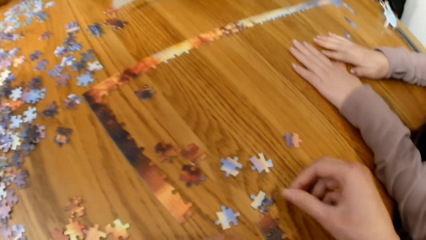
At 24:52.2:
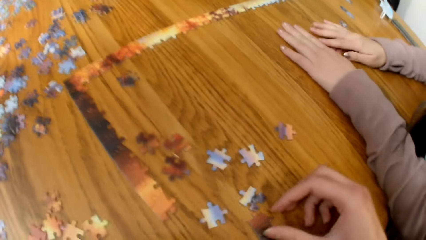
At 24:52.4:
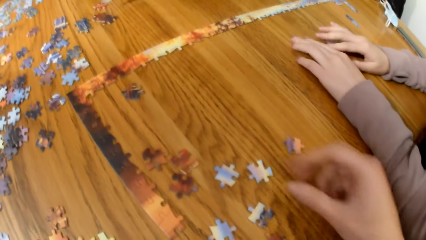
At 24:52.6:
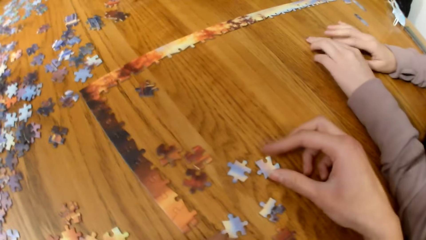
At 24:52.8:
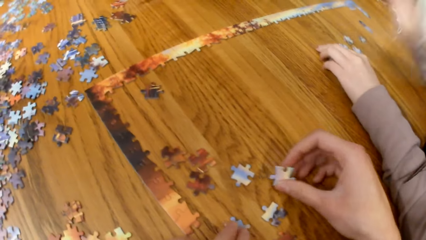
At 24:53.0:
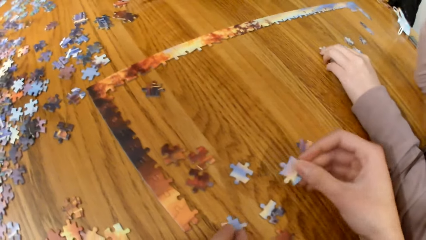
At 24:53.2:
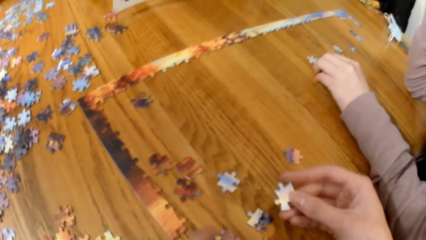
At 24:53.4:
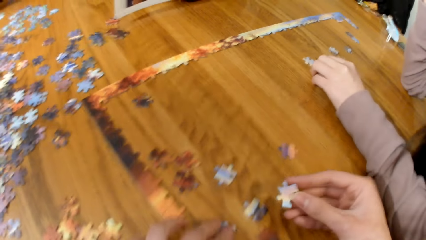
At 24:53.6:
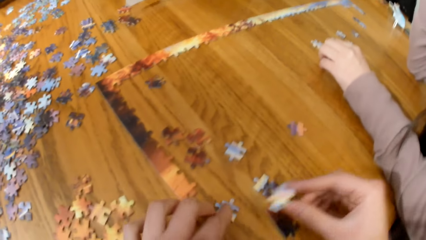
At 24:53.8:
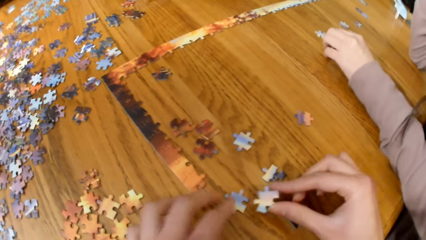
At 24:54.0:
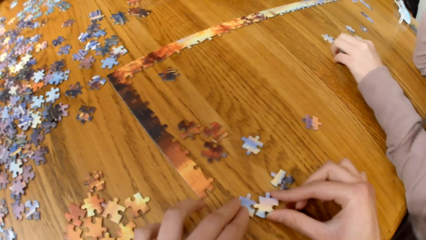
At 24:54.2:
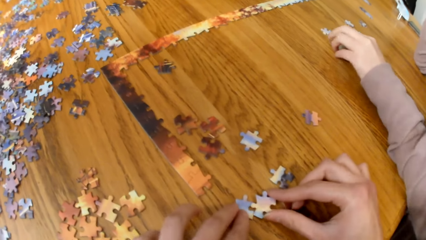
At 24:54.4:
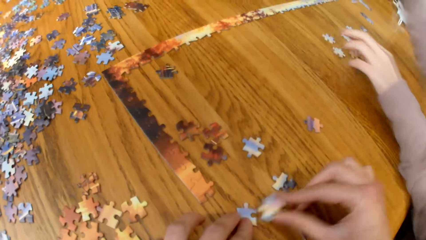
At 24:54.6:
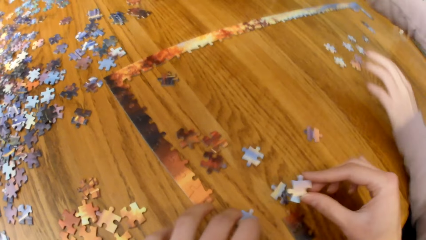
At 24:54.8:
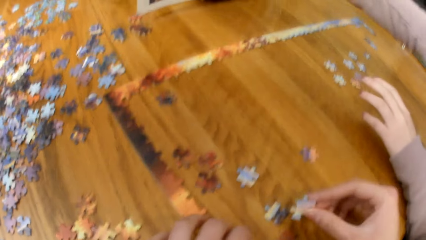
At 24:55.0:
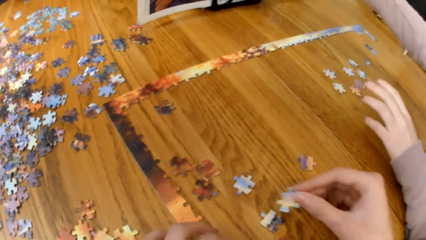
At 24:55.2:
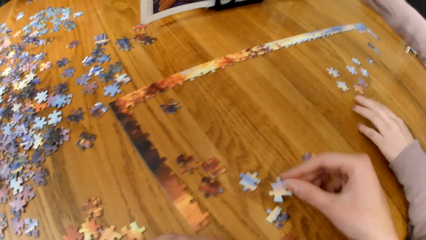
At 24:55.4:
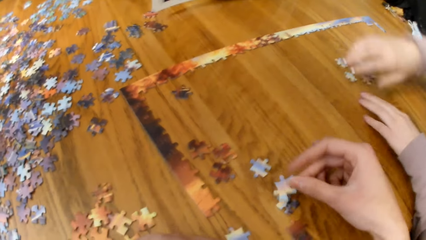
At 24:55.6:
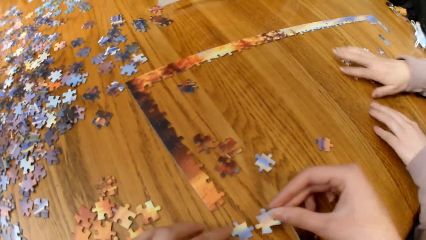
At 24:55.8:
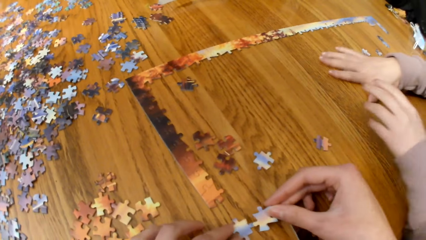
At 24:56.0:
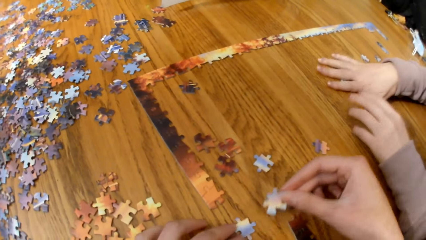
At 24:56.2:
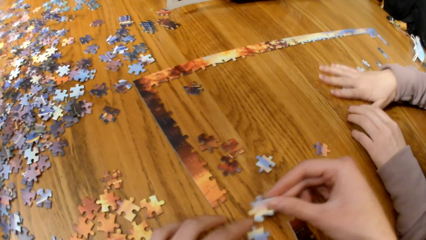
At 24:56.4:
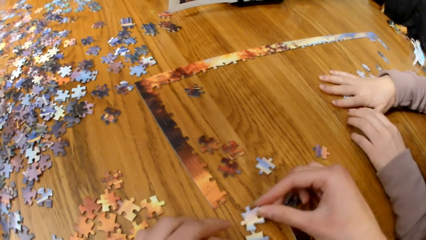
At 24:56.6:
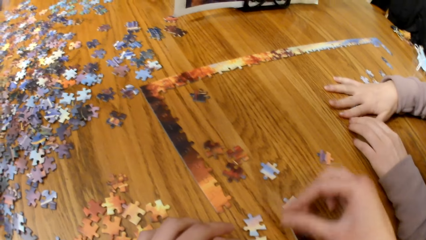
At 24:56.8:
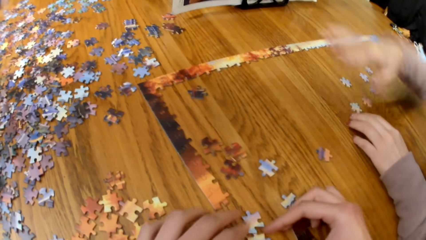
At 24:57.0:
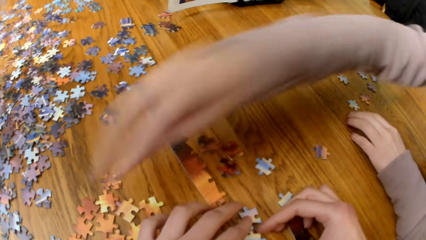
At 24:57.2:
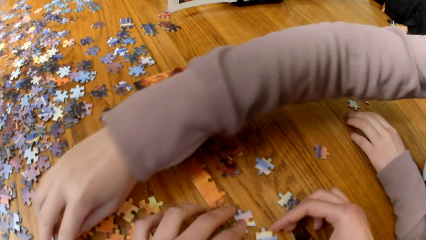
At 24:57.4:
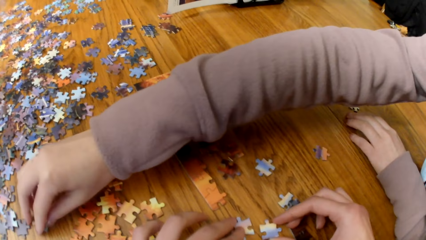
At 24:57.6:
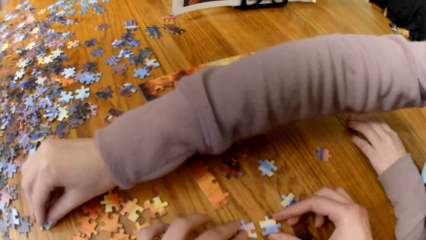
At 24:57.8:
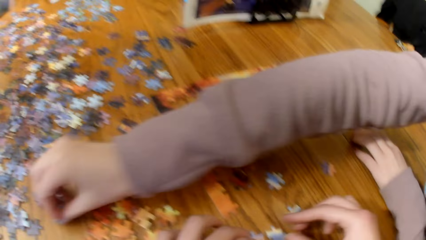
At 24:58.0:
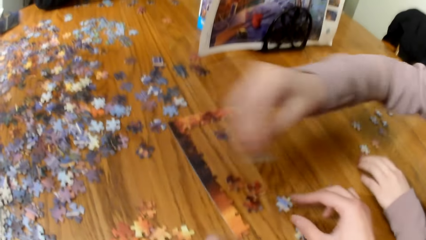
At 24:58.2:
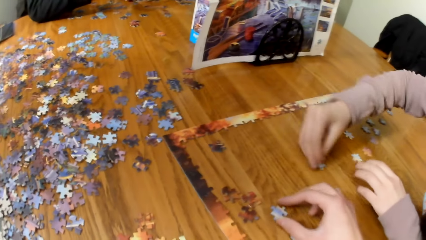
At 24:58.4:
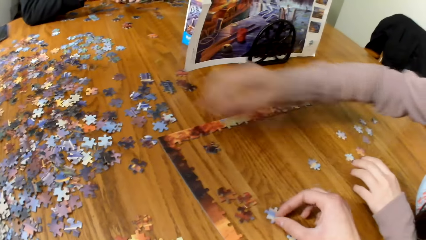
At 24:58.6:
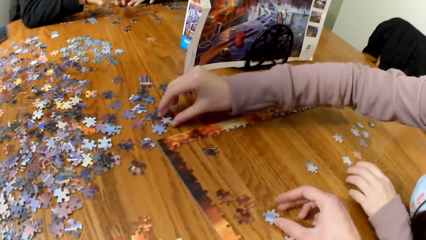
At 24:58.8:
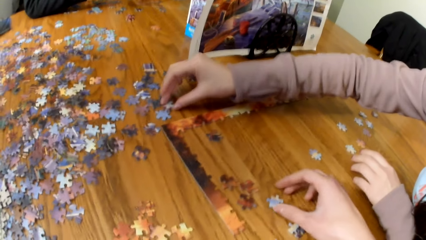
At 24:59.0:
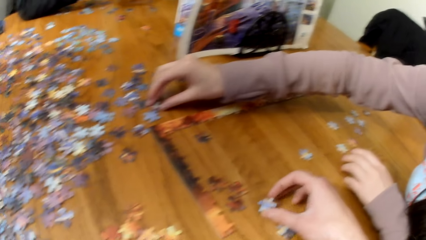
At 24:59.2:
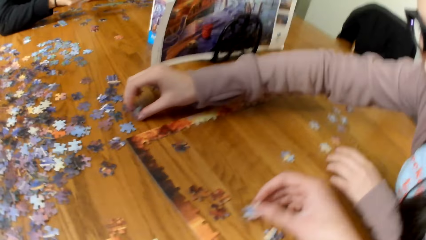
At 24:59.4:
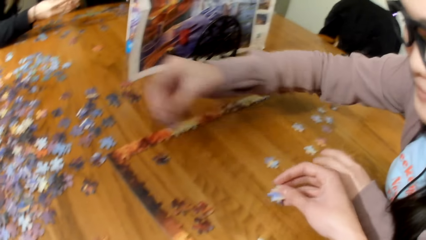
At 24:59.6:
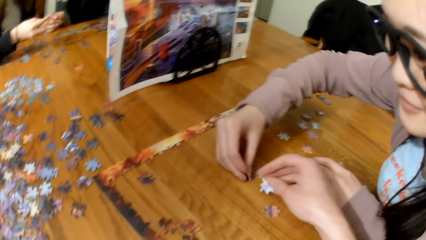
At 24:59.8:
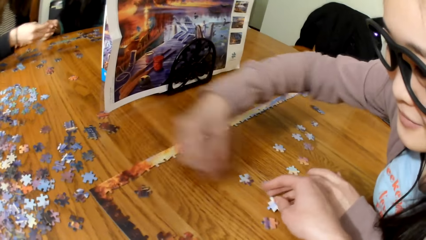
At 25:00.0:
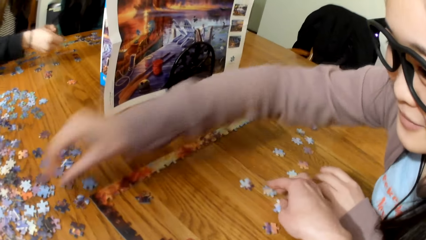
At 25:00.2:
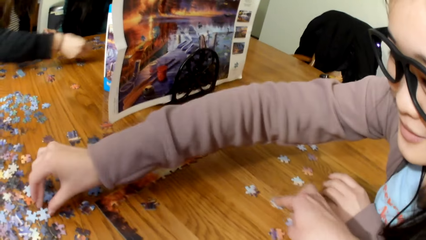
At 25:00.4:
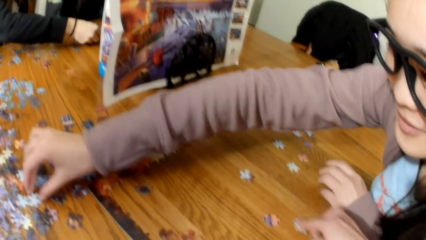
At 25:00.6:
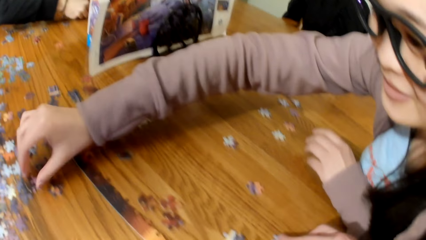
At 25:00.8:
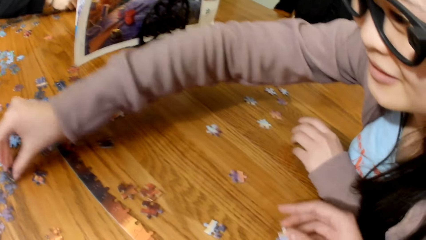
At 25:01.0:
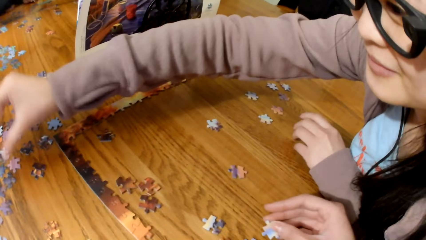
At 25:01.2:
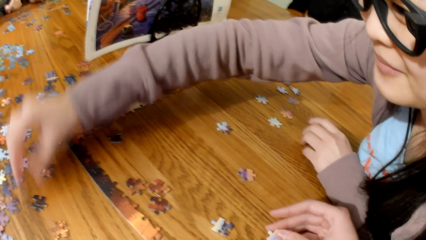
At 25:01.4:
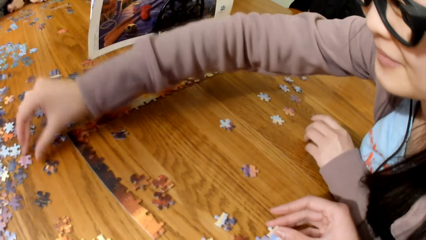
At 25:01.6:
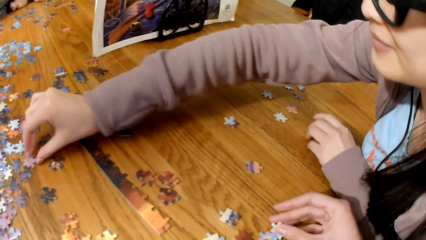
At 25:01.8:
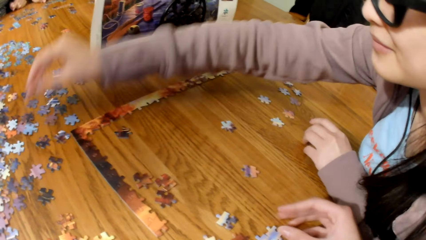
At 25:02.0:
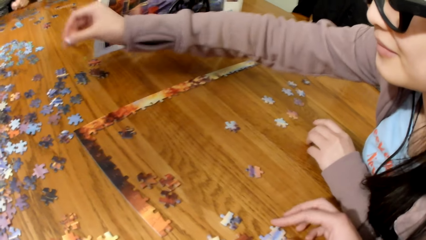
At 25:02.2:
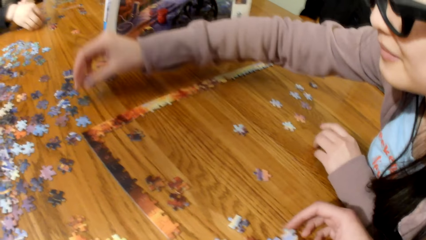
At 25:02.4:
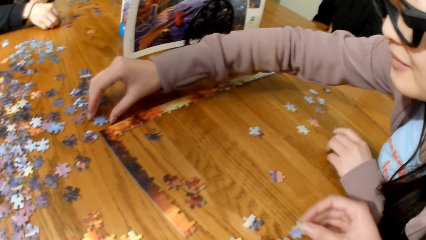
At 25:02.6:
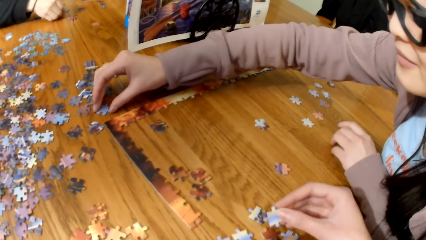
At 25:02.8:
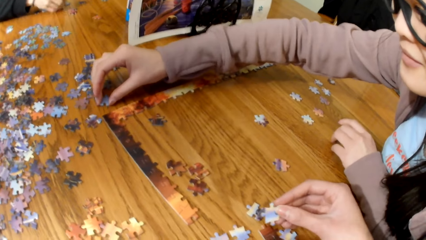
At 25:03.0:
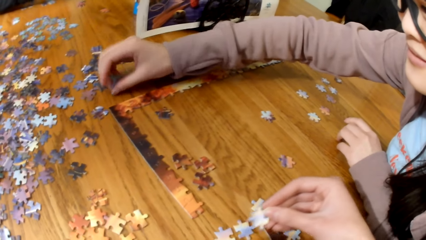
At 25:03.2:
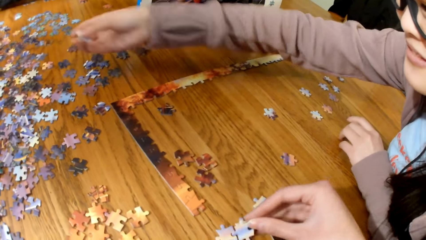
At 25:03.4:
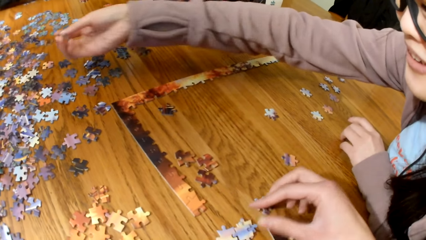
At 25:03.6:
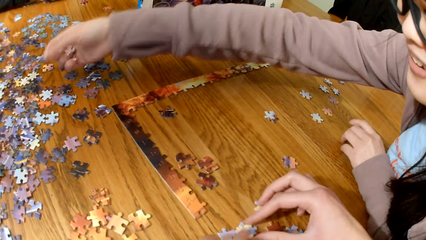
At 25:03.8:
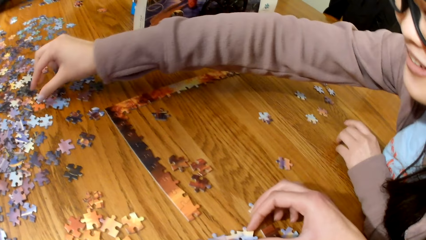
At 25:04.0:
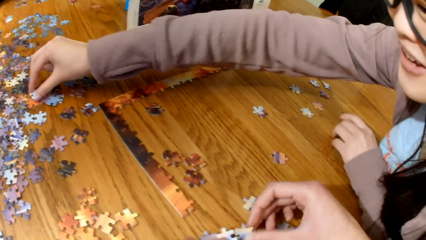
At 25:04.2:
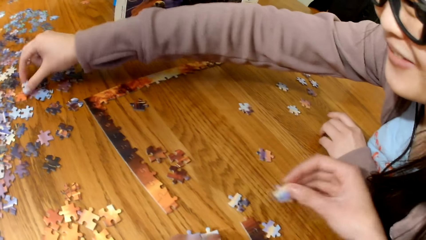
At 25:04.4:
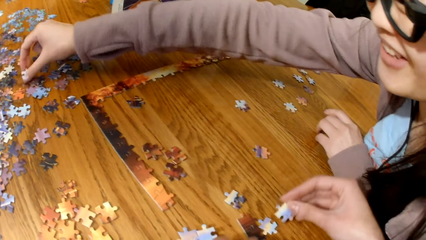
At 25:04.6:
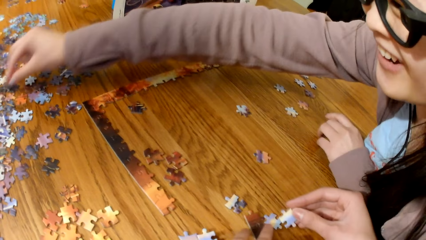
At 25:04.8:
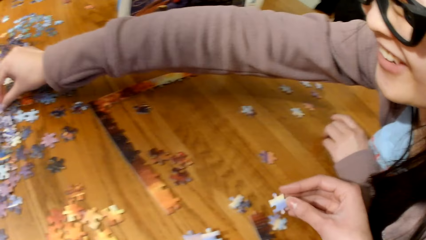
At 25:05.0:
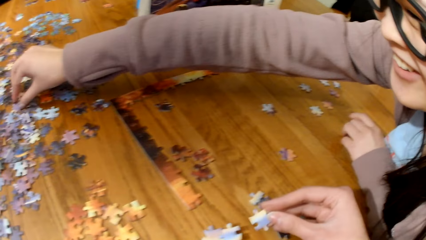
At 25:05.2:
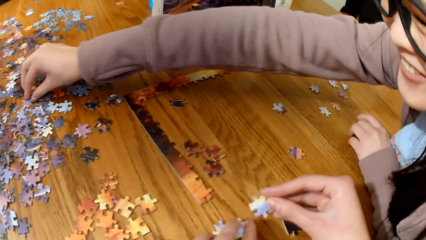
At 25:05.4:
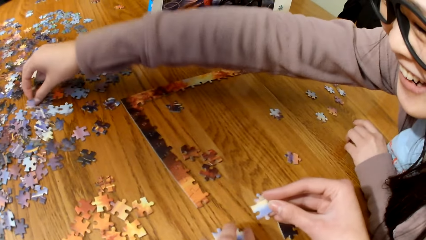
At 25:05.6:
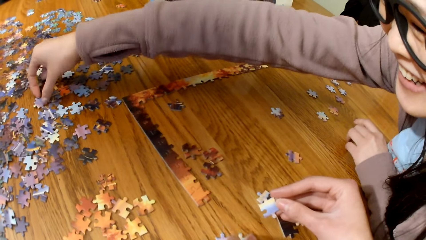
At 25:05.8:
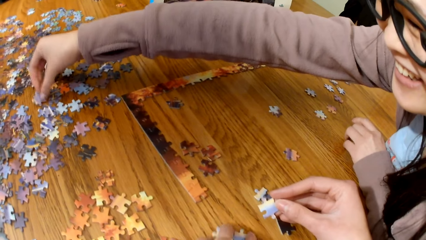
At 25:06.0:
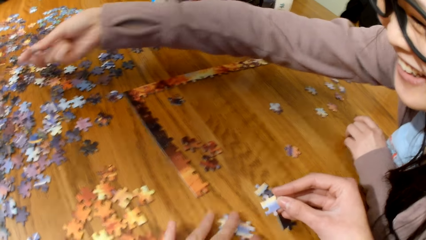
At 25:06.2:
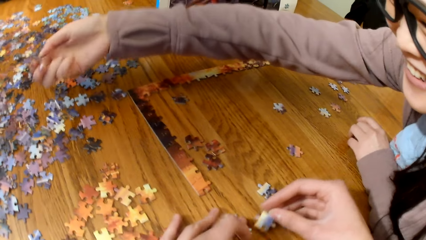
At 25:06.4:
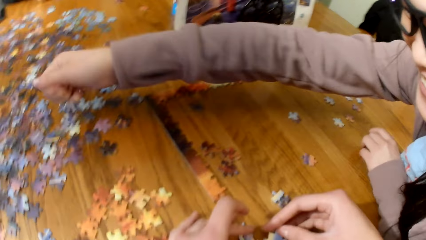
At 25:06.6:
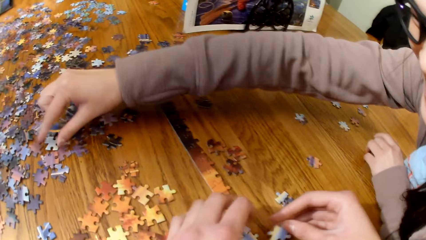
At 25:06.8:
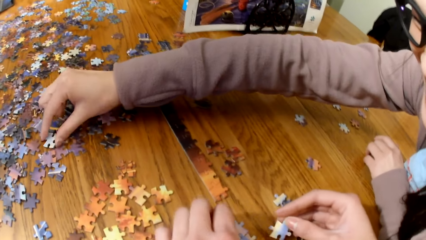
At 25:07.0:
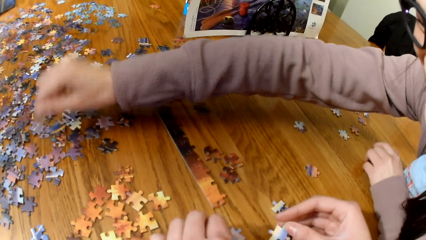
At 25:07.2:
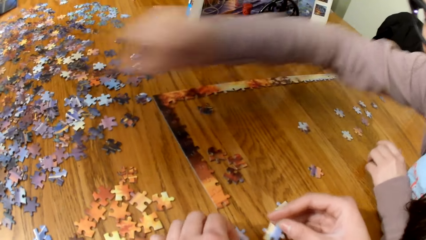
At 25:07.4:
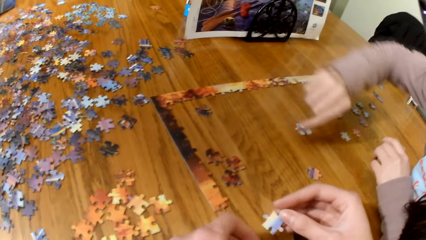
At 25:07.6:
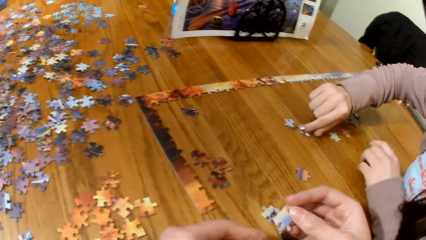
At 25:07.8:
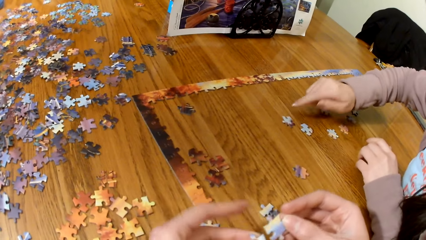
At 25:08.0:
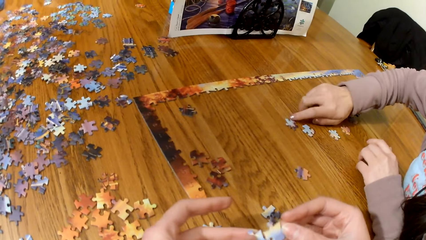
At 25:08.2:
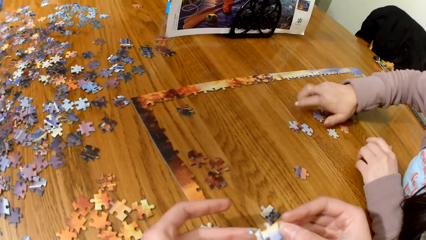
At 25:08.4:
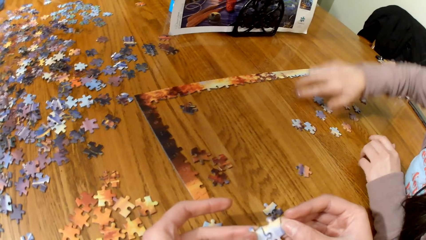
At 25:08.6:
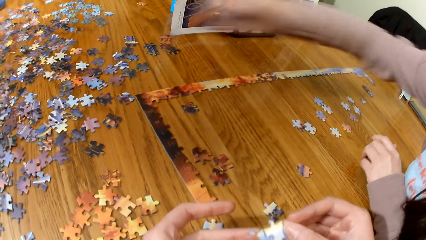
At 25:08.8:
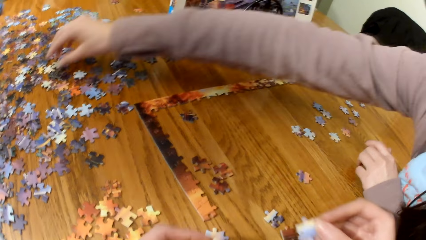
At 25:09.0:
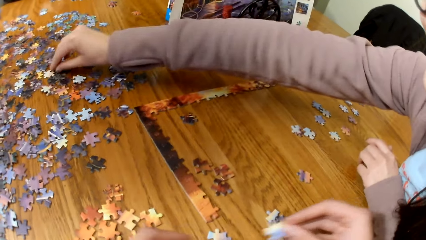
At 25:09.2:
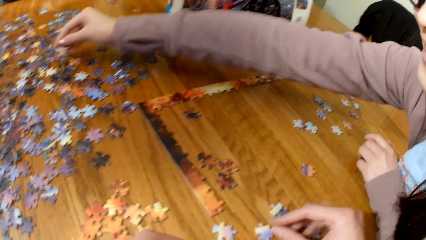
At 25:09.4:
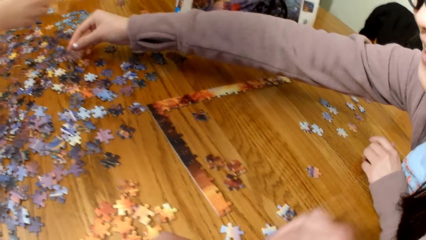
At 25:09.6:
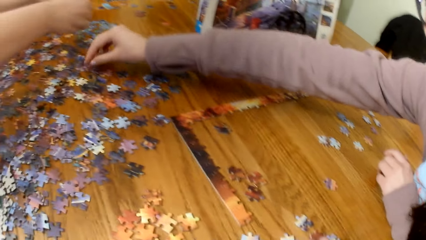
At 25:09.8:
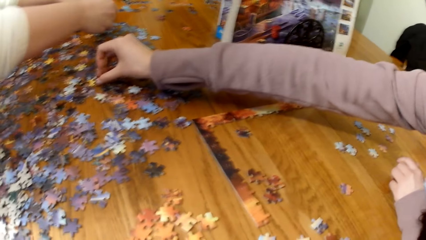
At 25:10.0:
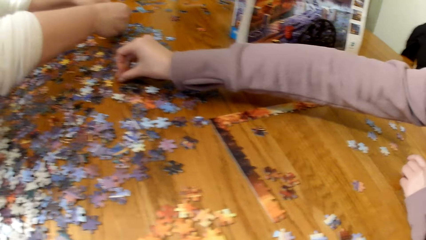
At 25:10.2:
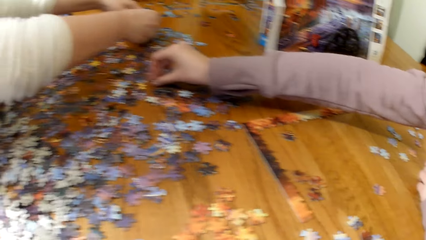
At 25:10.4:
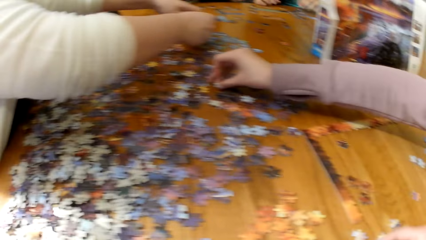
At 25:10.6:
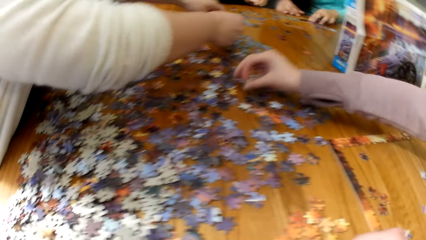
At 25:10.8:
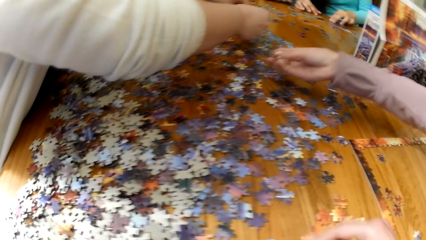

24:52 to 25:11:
A lady holds the puzzle pieces. The camera wearer holds the pieces of the puzzle on the paper. They play the puzzle. The lady picks up the puzzle pieces, places the puzzle pieces on the table, and plays the puzzle. The lady picks up the puzzle pieces. The camera wearer holds the puzzle pieces. They play the puzzle. The lady places the puzzle pieces on the table.
